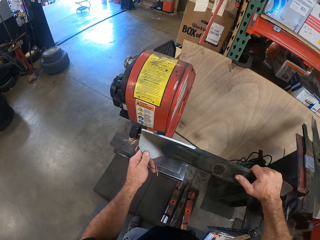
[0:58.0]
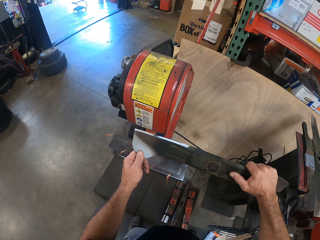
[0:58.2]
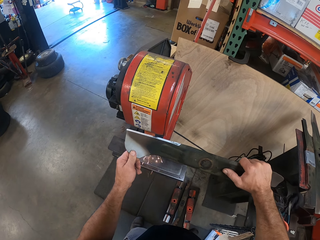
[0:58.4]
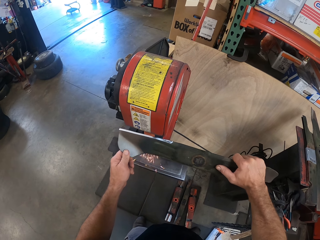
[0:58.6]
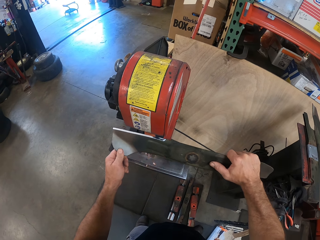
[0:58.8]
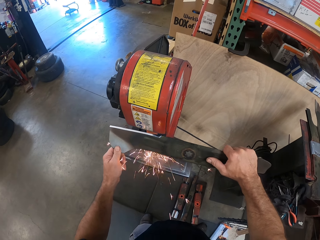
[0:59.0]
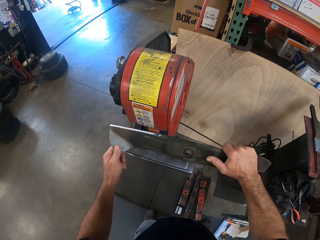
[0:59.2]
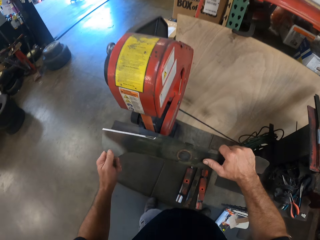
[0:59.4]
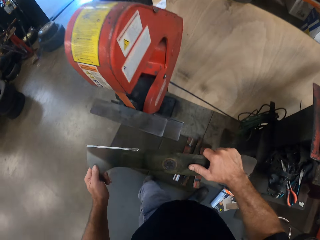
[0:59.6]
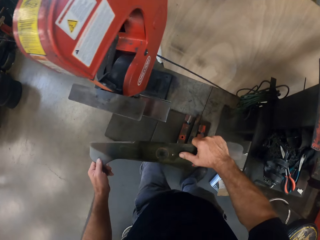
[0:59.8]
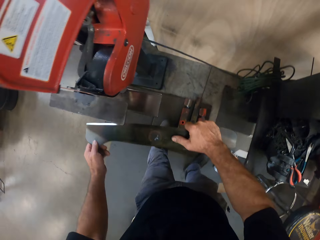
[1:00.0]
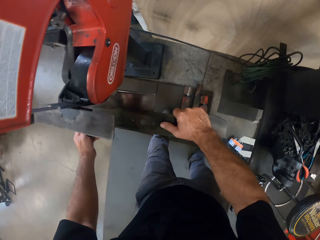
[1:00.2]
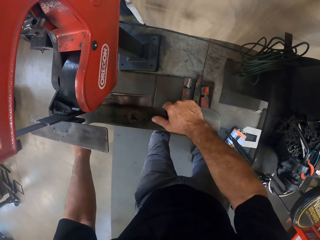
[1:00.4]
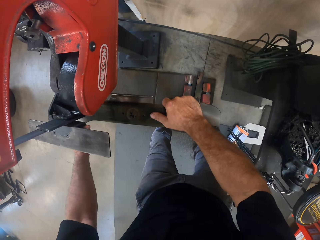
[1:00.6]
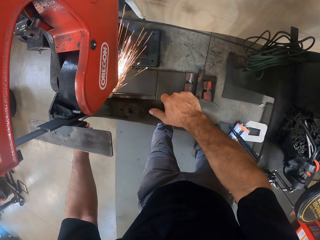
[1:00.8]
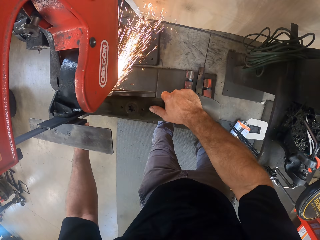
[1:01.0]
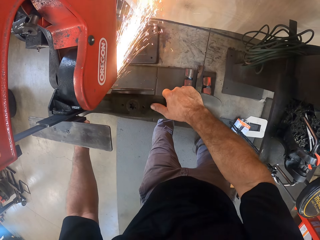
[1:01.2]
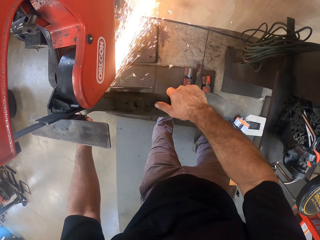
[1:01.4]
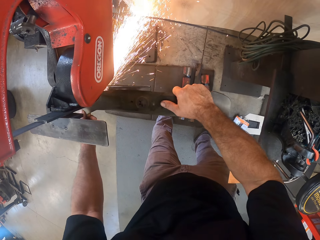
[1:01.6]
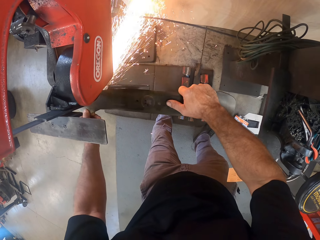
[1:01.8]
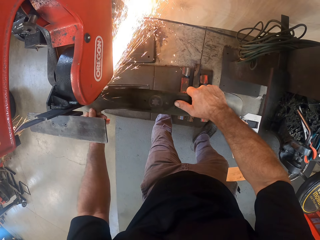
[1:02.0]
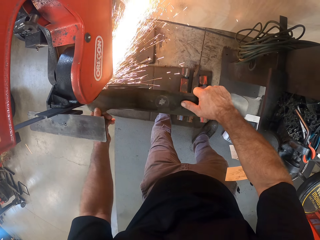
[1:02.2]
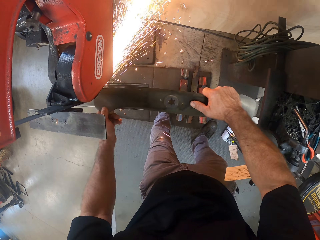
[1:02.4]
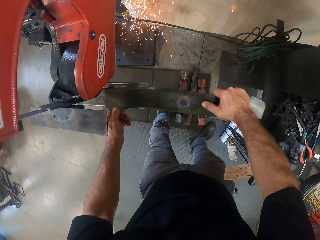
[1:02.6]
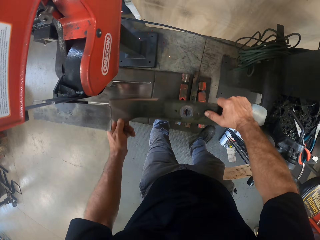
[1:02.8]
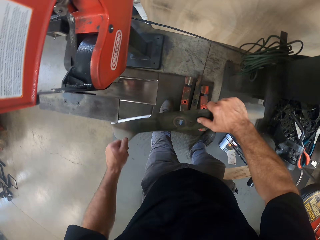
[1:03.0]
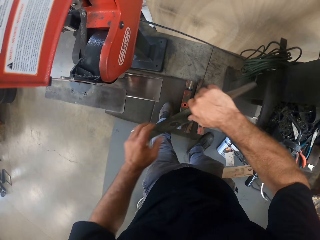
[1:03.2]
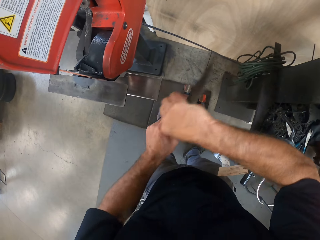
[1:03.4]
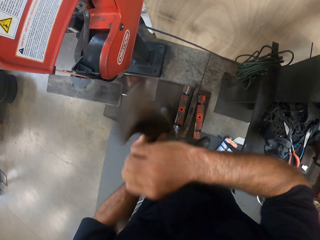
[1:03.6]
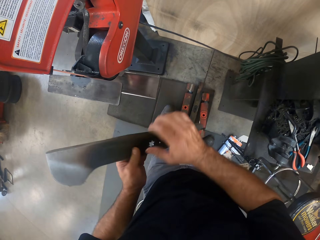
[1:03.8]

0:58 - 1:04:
The camera wearer sharpens a metal on a grinder. They turn the fan blade.

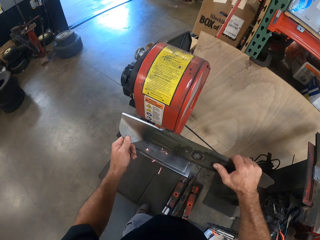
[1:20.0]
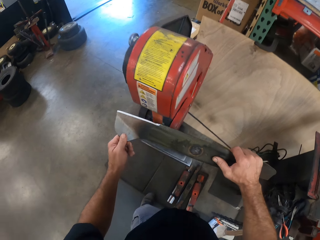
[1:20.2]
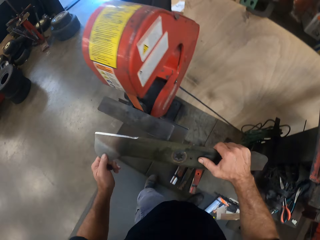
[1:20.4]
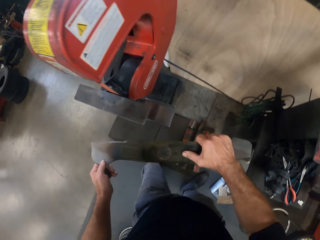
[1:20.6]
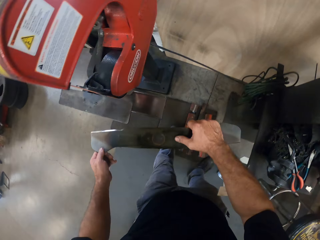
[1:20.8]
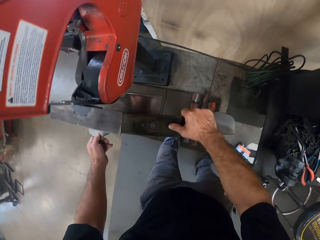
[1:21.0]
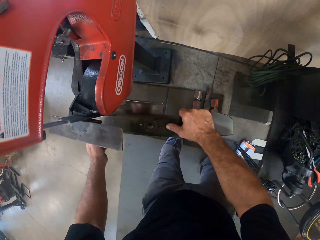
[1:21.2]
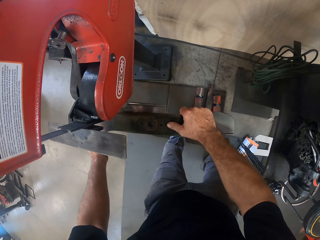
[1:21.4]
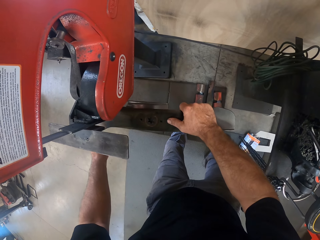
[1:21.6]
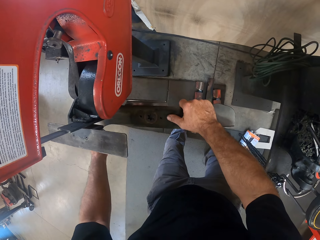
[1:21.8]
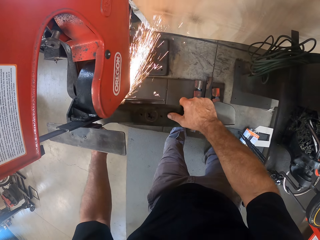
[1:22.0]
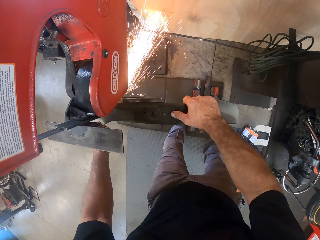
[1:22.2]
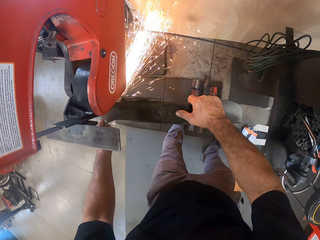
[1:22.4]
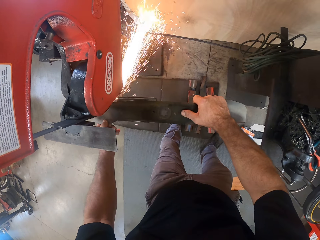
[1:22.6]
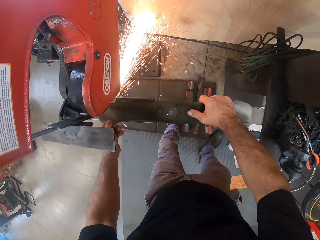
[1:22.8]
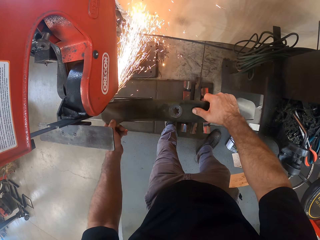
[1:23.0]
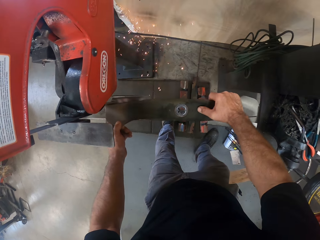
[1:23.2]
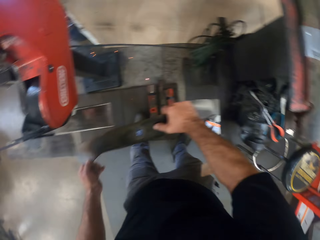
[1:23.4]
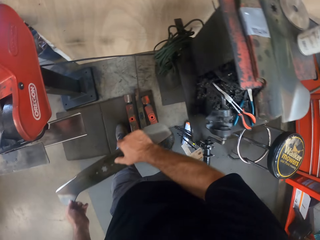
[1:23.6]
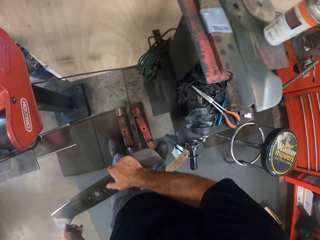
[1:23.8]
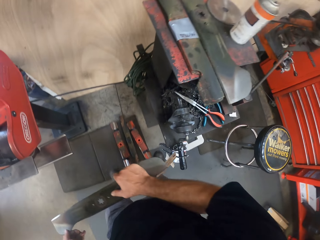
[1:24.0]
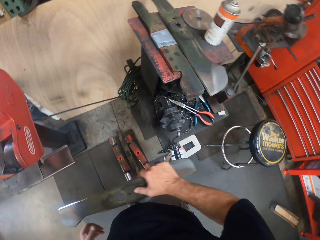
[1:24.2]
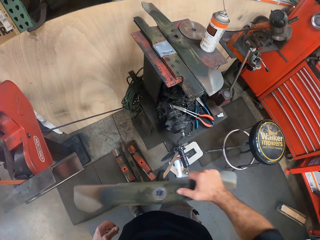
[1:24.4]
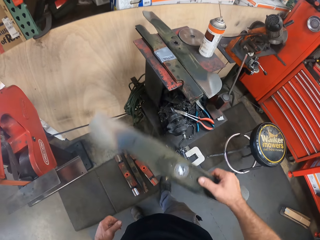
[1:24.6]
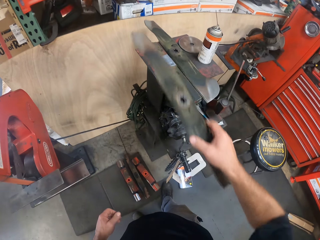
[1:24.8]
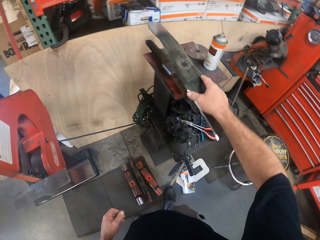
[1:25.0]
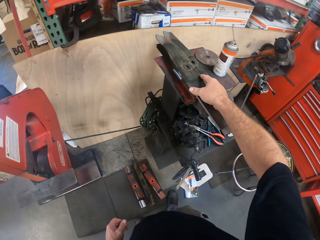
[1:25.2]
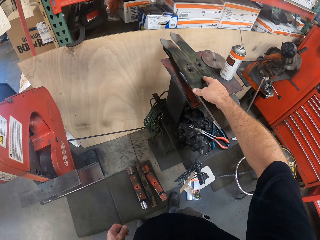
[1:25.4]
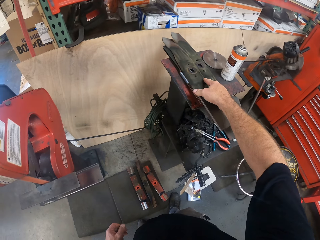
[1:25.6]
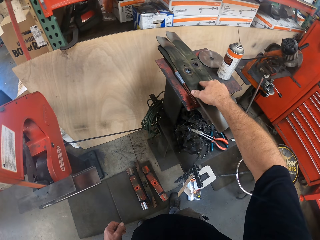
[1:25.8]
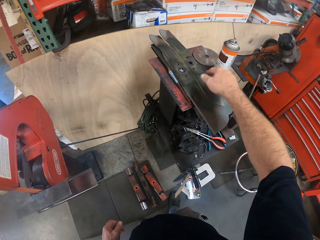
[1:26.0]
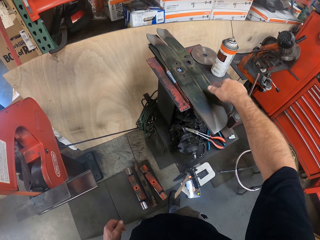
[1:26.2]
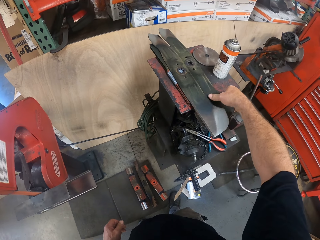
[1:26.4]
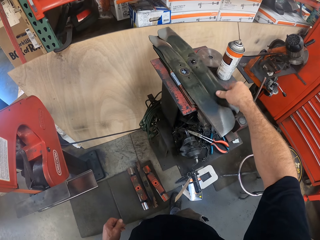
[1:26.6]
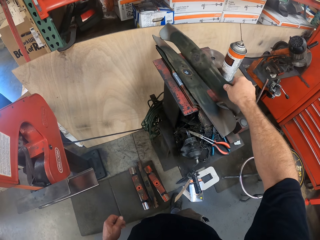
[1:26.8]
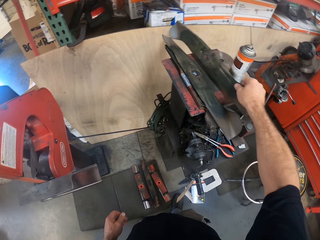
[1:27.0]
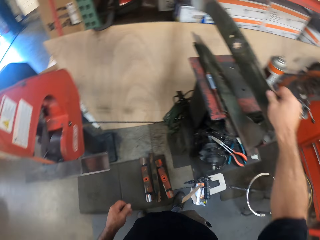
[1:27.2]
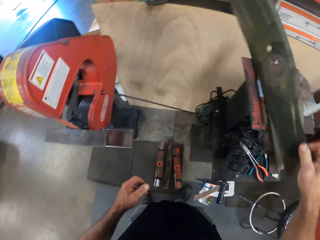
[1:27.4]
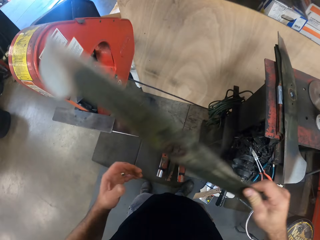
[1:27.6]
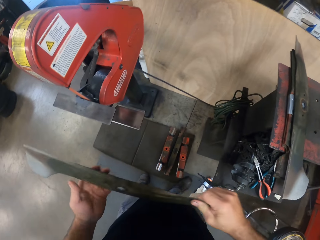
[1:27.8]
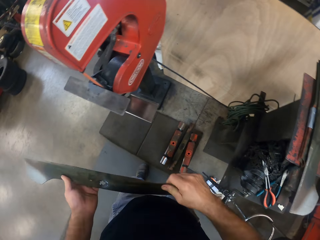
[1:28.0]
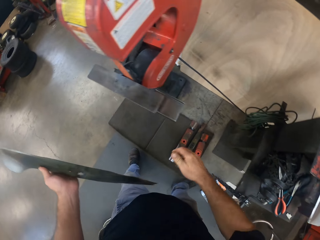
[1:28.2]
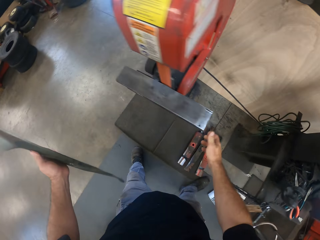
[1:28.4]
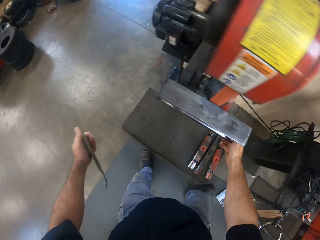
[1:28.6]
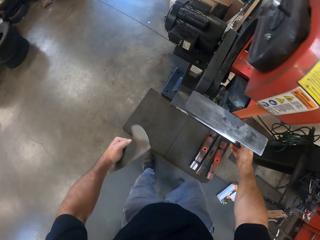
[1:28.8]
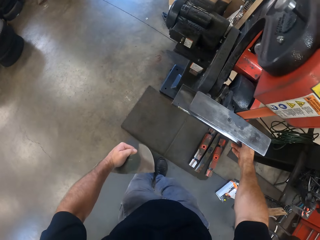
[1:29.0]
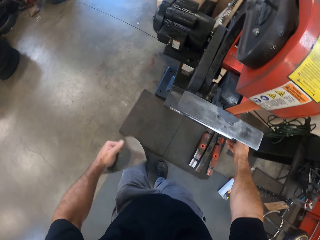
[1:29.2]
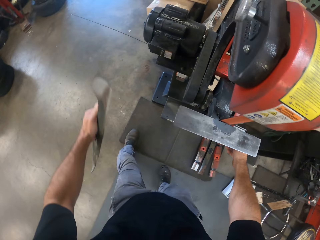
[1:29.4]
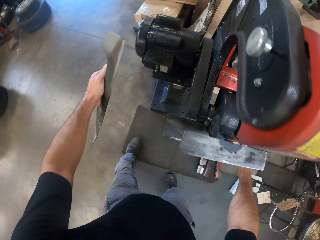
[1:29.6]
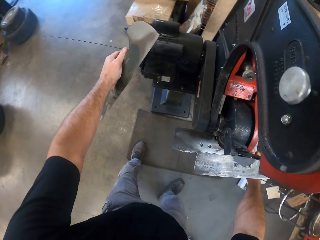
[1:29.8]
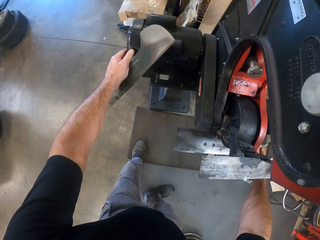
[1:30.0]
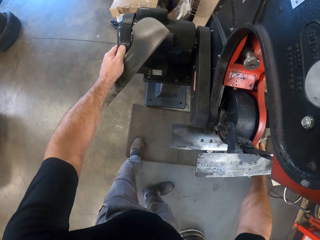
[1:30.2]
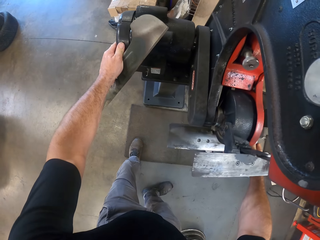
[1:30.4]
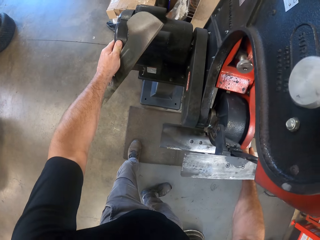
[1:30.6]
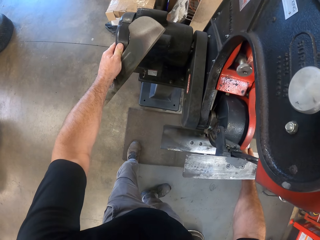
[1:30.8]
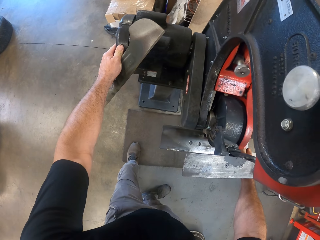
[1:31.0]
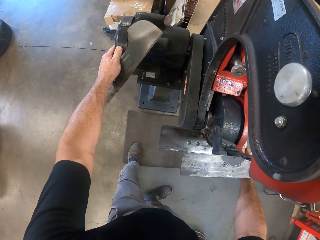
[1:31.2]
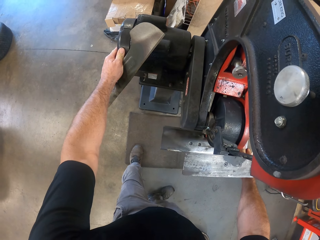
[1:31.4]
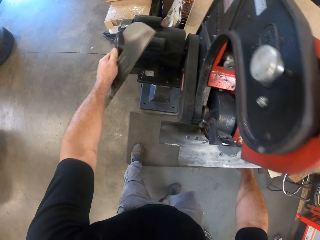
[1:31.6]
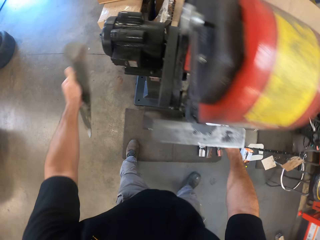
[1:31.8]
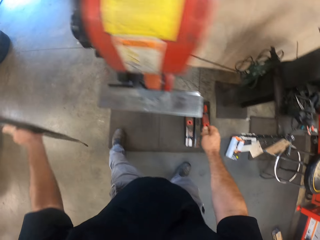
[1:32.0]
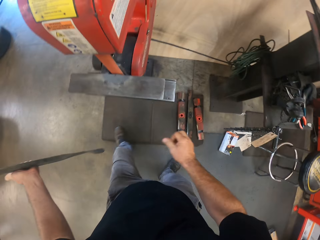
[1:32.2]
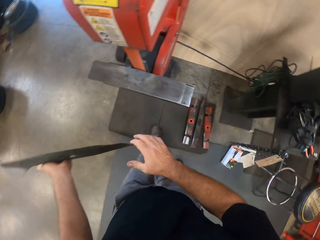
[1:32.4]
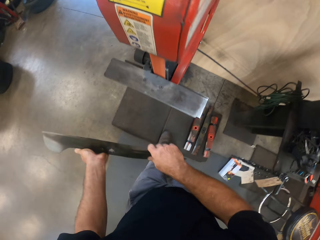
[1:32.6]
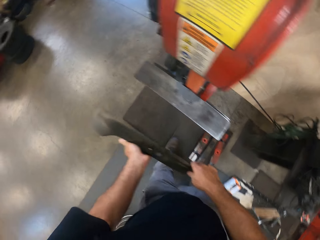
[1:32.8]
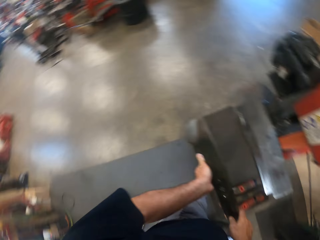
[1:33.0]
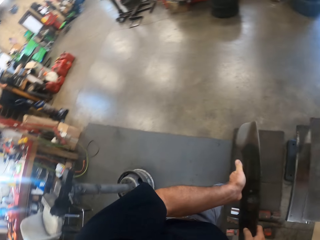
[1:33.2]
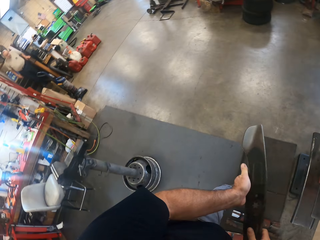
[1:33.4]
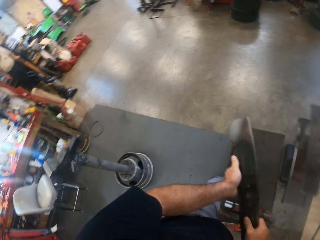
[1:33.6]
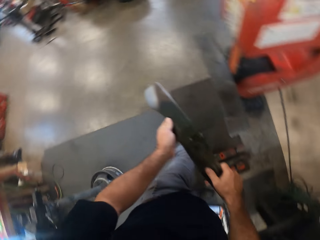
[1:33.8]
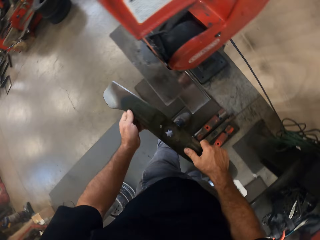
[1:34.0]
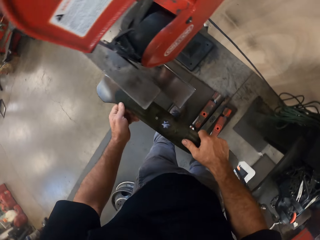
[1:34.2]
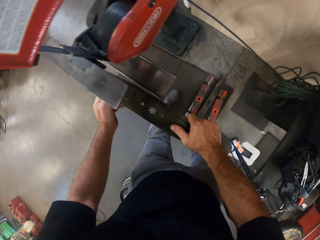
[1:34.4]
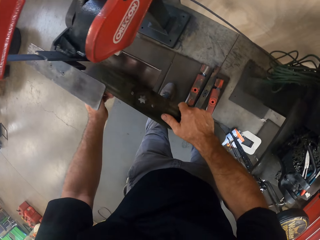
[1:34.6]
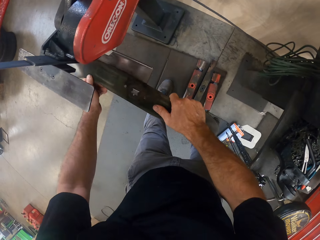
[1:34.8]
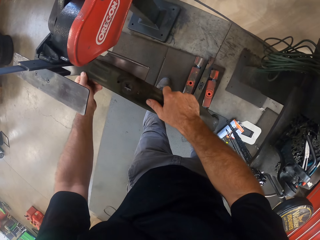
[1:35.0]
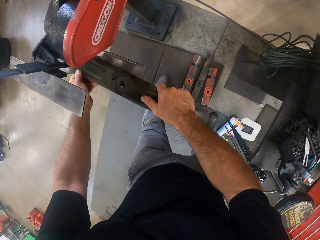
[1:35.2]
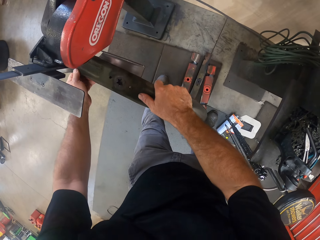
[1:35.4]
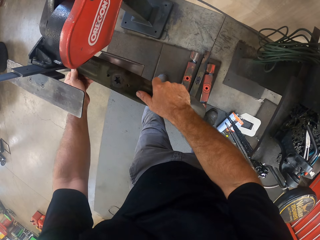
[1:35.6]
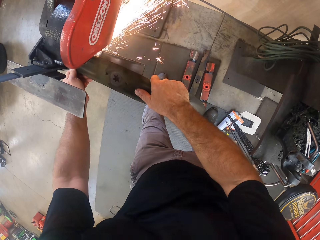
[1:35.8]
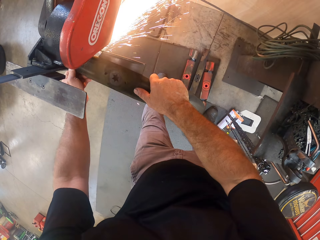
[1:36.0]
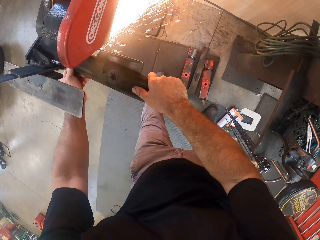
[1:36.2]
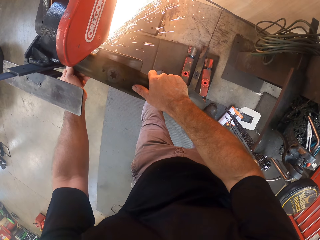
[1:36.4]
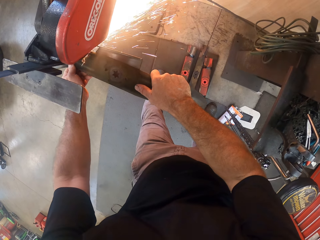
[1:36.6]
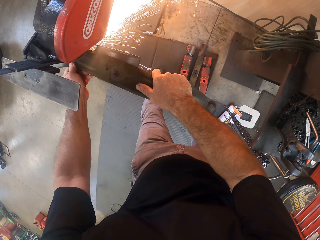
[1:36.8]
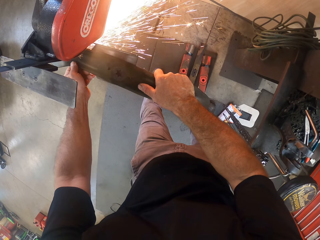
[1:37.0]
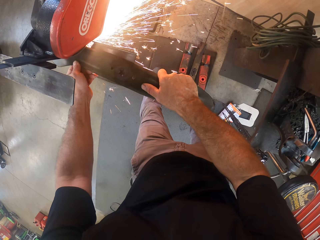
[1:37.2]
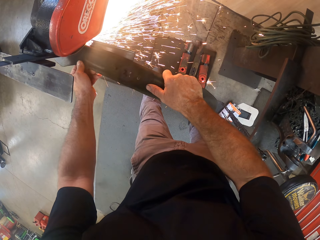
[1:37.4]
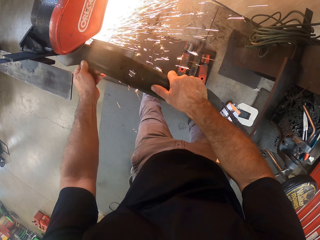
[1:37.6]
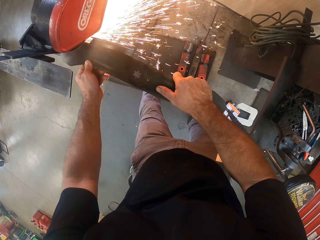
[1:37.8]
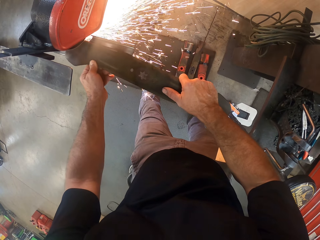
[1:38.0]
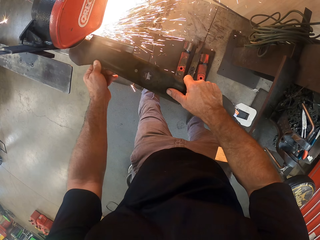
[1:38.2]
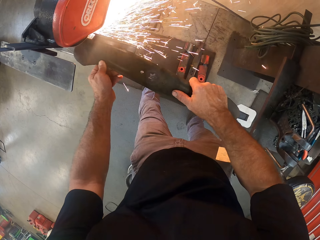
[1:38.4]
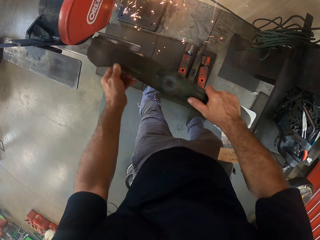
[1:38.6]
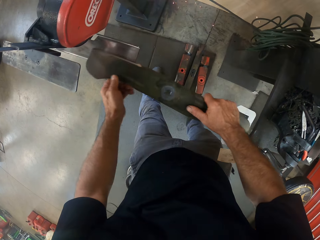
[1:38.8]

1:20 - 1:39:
The camera wearer sharpens a metal on a grinder. They drop the fan blade on the metal platform, pick up the other fan blade on the metal platform, and adjust the bench grinder. They grind the fan blade with the bench grinder.
